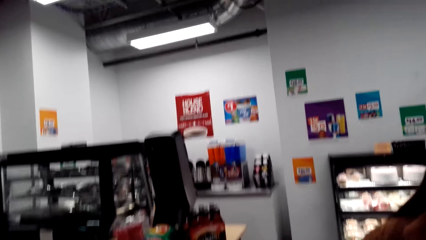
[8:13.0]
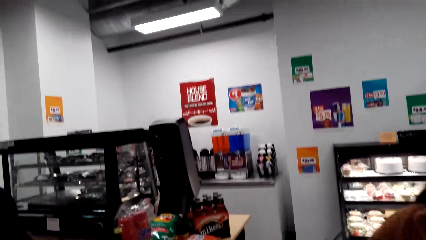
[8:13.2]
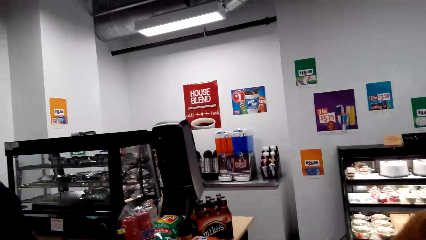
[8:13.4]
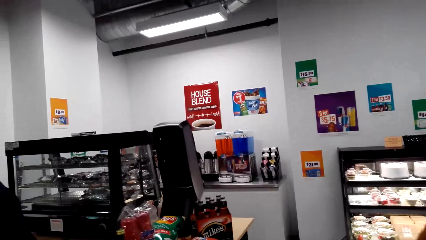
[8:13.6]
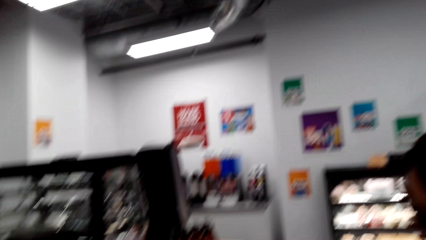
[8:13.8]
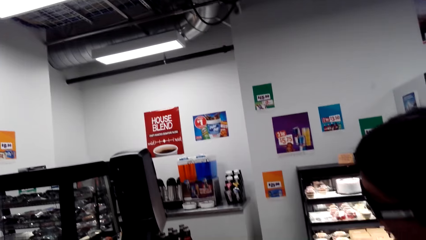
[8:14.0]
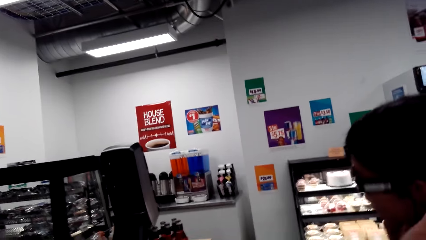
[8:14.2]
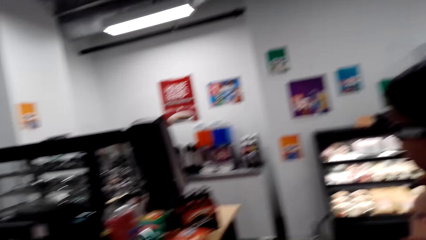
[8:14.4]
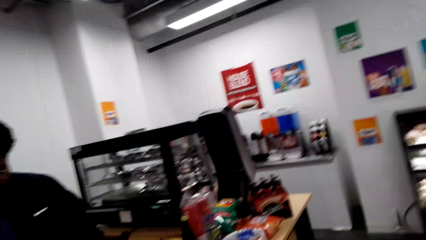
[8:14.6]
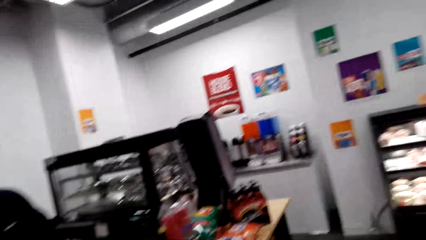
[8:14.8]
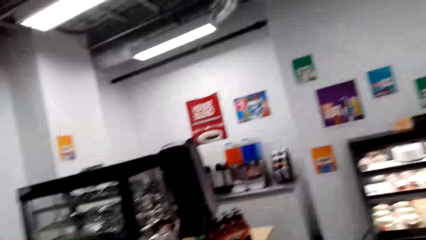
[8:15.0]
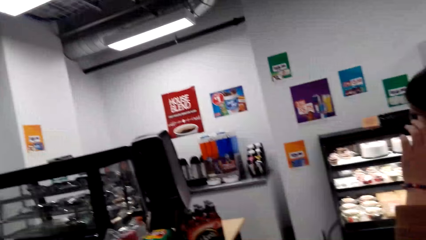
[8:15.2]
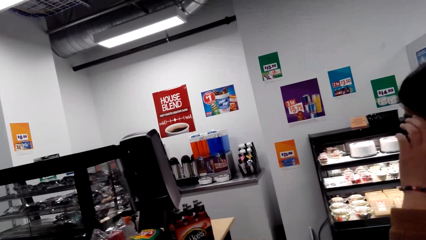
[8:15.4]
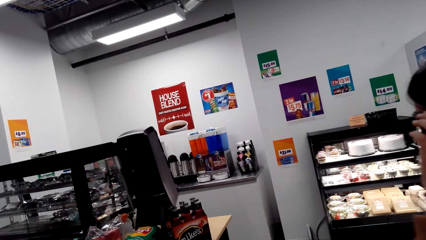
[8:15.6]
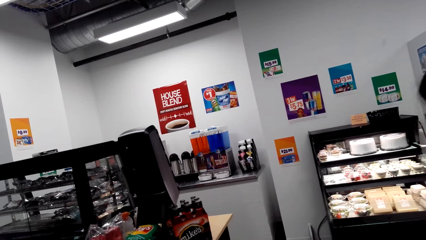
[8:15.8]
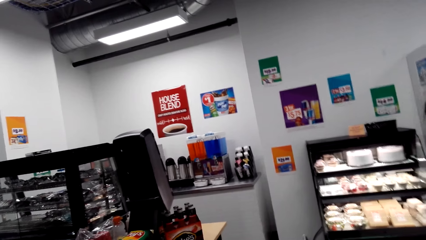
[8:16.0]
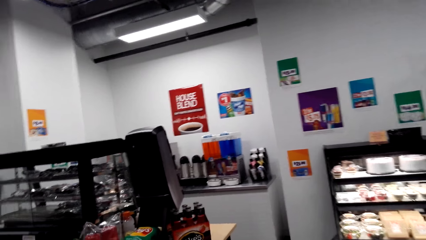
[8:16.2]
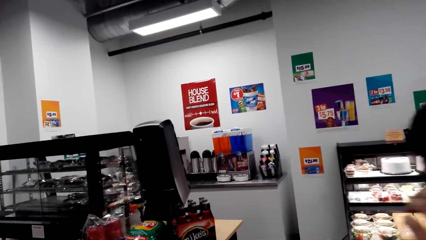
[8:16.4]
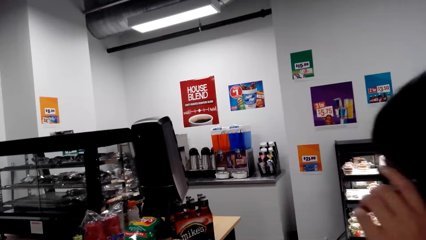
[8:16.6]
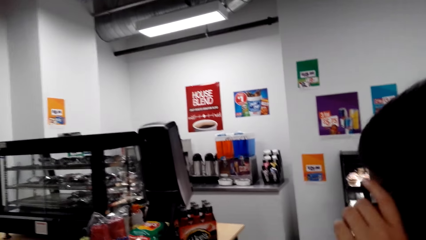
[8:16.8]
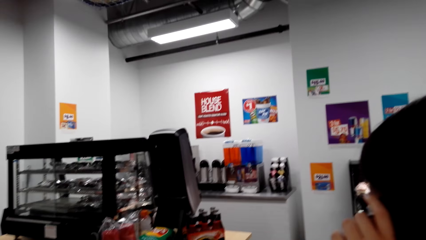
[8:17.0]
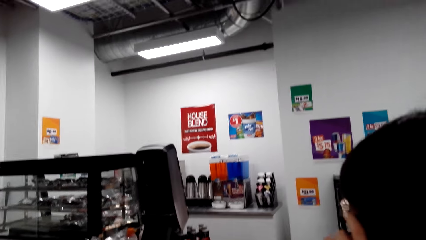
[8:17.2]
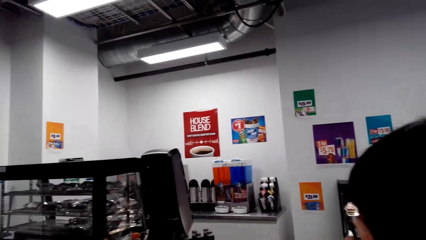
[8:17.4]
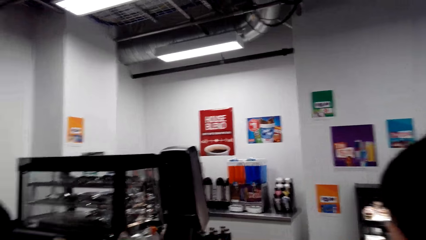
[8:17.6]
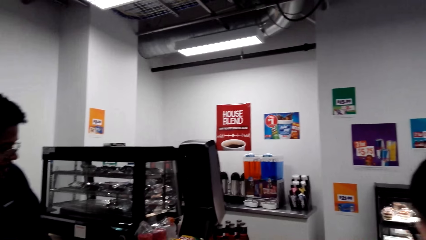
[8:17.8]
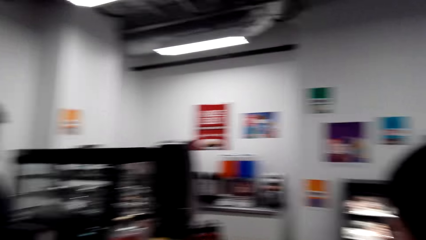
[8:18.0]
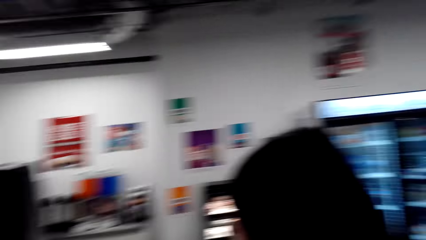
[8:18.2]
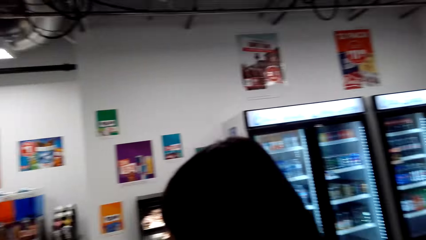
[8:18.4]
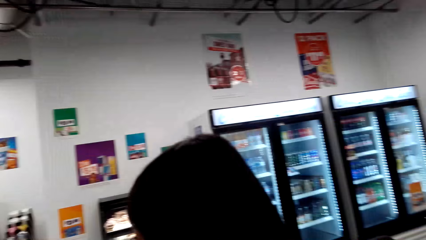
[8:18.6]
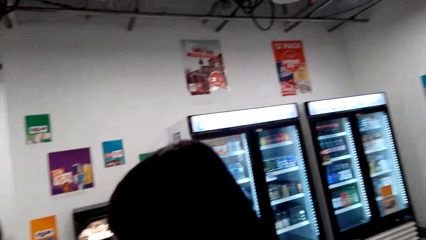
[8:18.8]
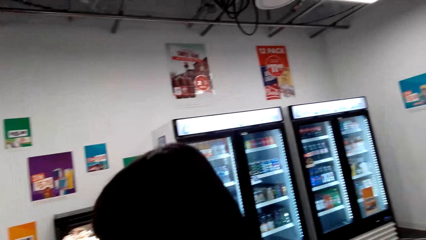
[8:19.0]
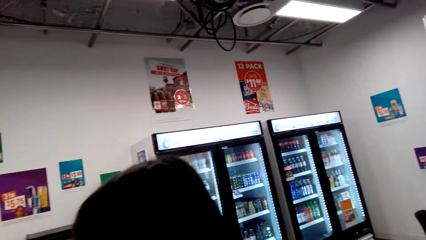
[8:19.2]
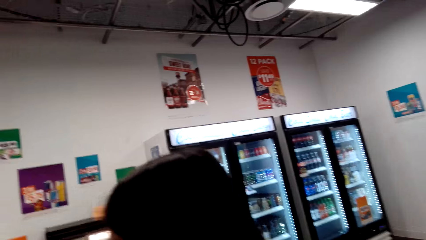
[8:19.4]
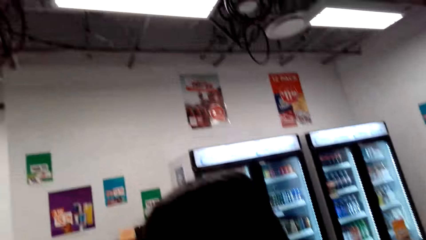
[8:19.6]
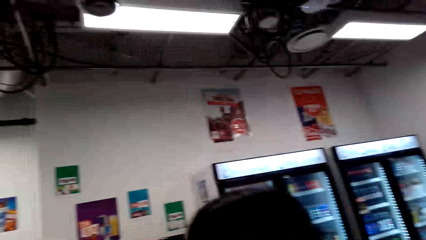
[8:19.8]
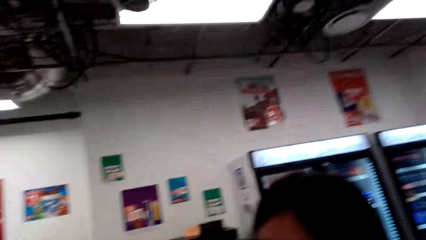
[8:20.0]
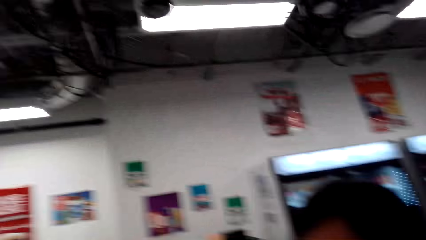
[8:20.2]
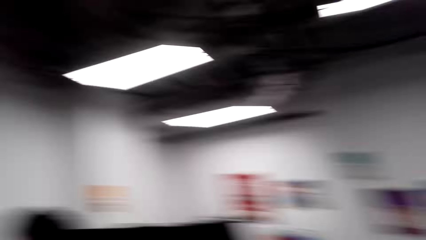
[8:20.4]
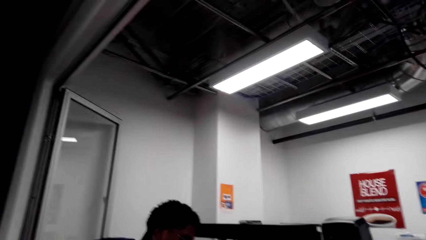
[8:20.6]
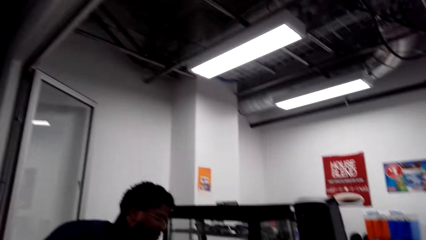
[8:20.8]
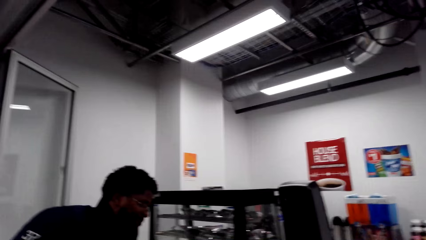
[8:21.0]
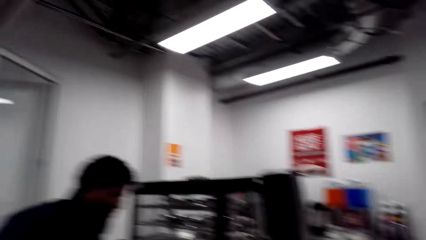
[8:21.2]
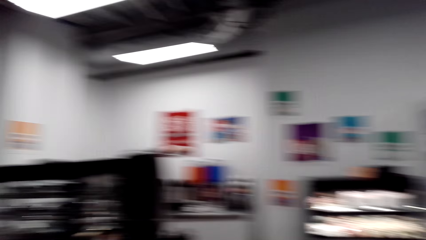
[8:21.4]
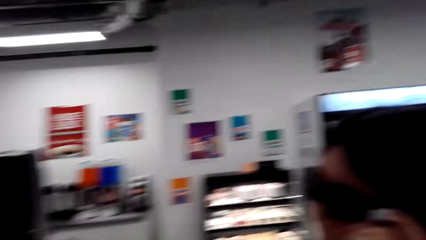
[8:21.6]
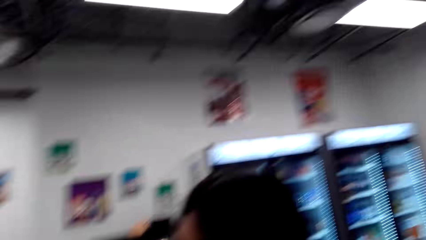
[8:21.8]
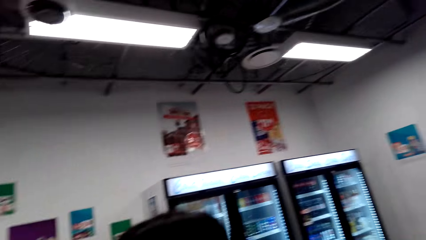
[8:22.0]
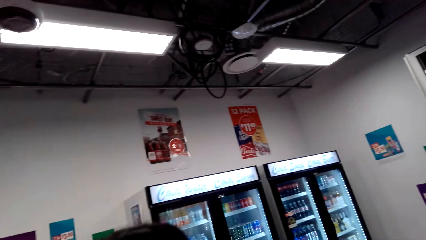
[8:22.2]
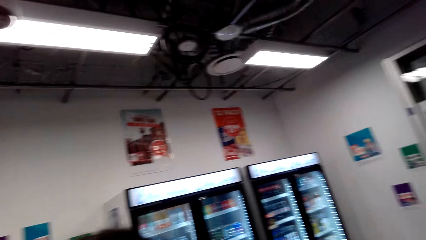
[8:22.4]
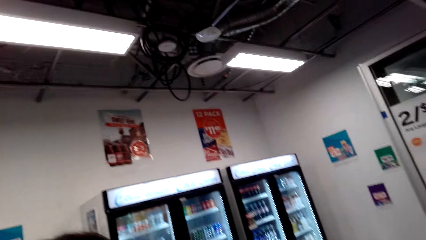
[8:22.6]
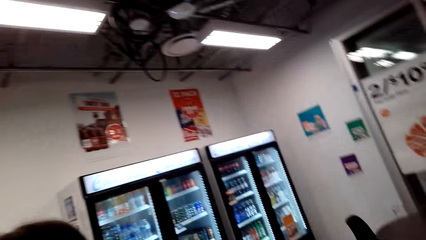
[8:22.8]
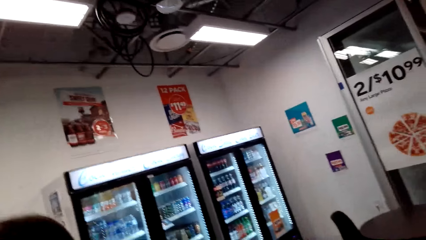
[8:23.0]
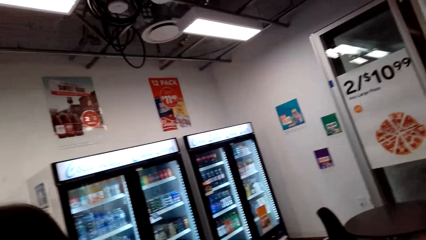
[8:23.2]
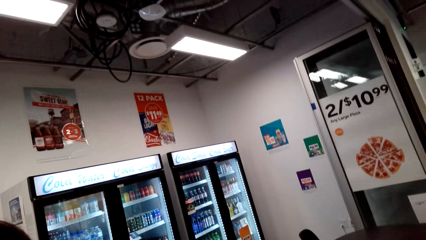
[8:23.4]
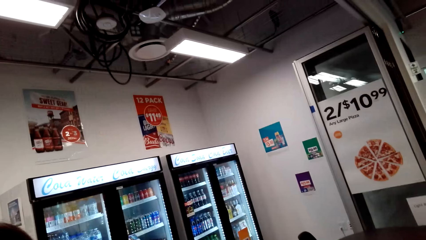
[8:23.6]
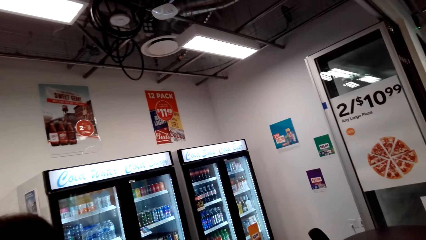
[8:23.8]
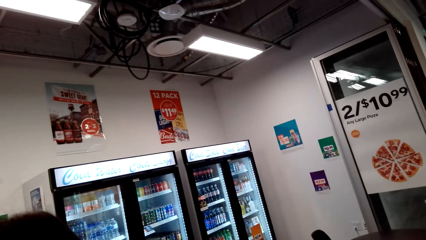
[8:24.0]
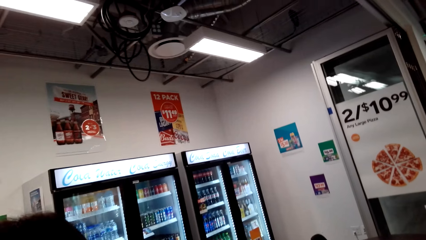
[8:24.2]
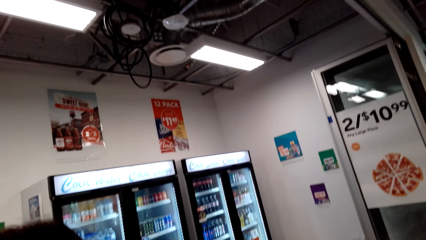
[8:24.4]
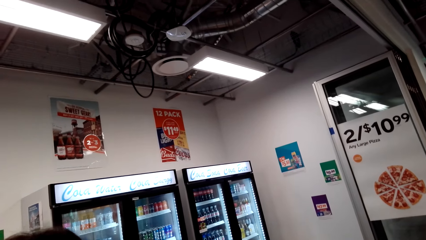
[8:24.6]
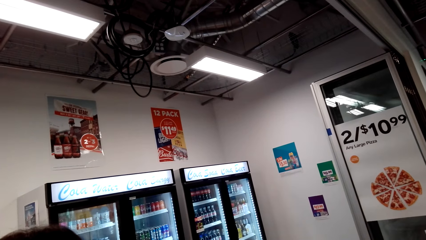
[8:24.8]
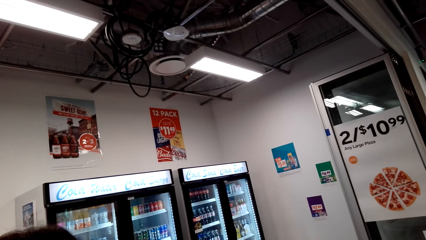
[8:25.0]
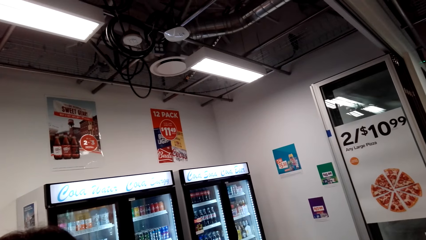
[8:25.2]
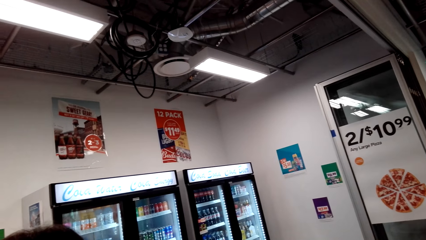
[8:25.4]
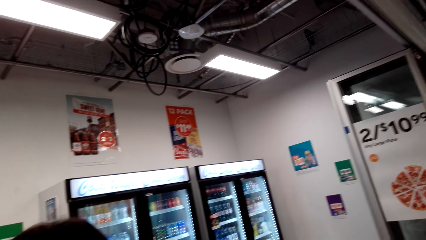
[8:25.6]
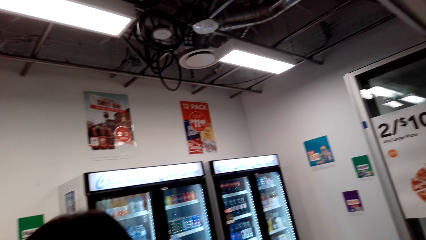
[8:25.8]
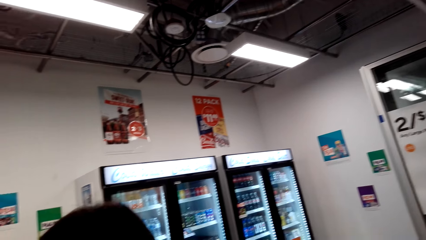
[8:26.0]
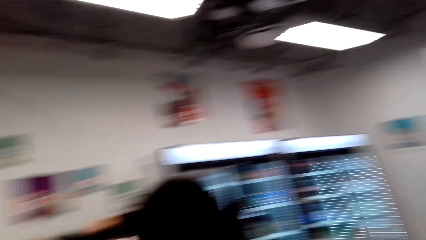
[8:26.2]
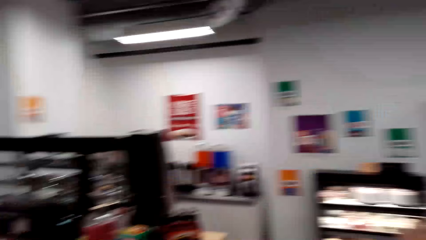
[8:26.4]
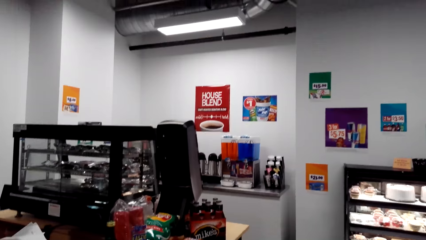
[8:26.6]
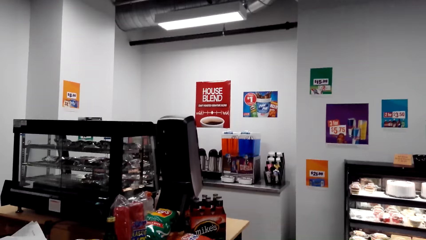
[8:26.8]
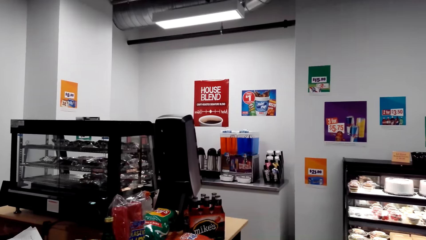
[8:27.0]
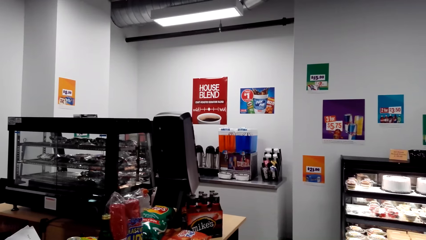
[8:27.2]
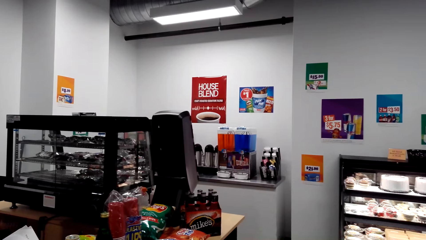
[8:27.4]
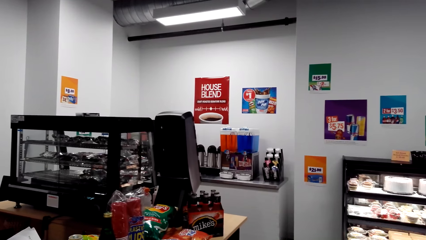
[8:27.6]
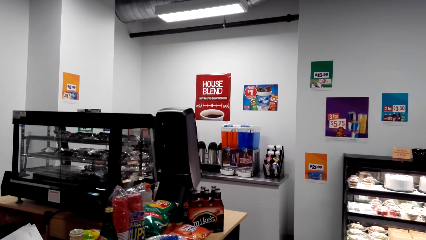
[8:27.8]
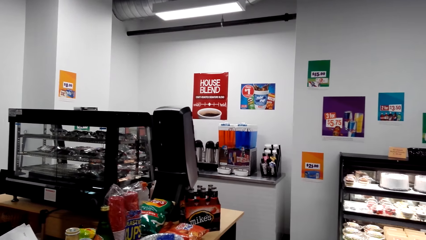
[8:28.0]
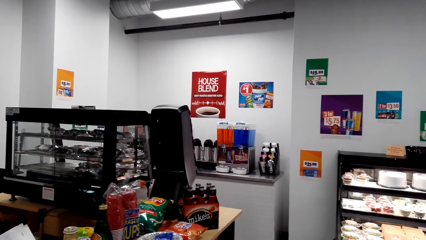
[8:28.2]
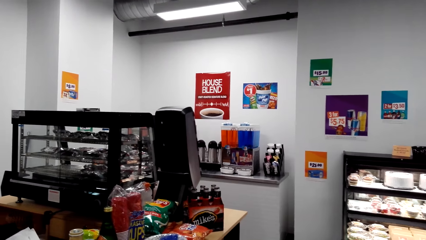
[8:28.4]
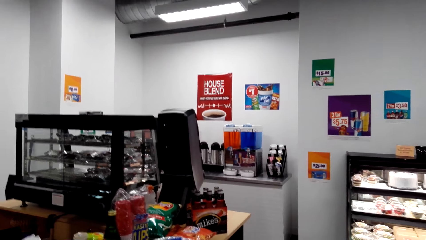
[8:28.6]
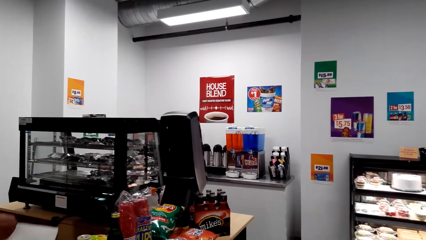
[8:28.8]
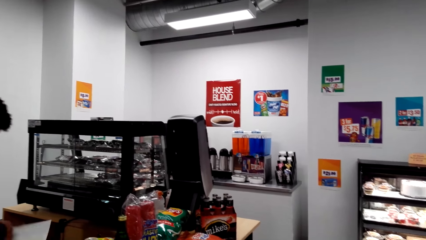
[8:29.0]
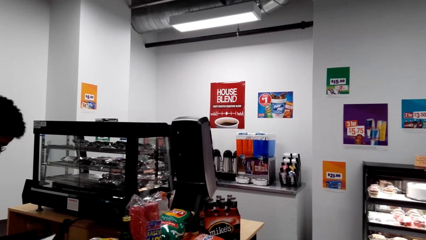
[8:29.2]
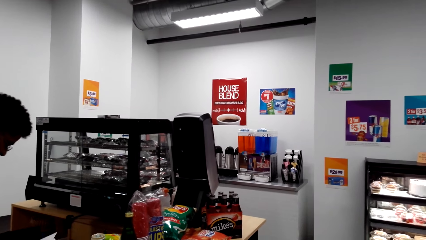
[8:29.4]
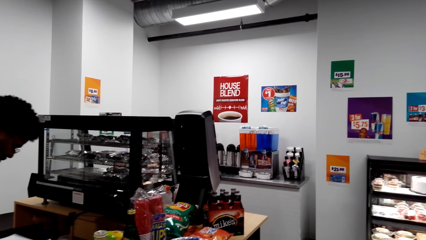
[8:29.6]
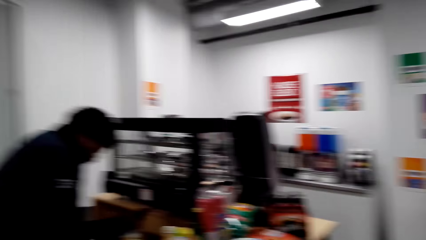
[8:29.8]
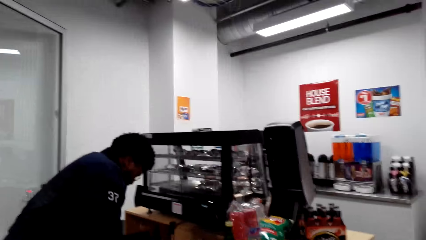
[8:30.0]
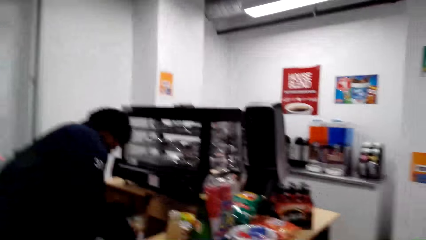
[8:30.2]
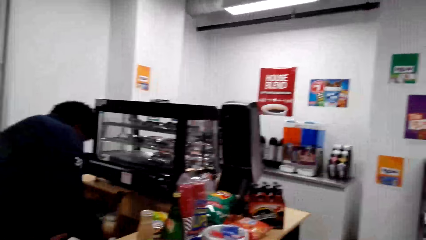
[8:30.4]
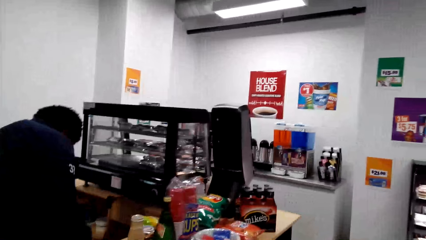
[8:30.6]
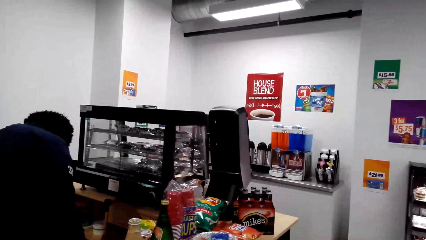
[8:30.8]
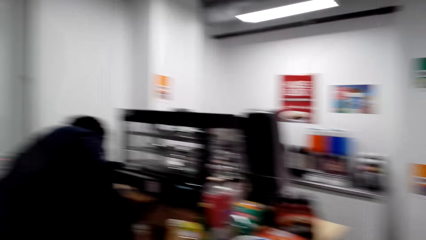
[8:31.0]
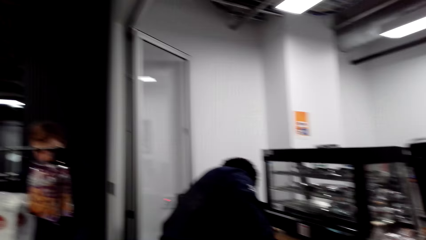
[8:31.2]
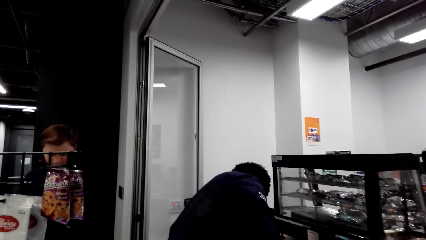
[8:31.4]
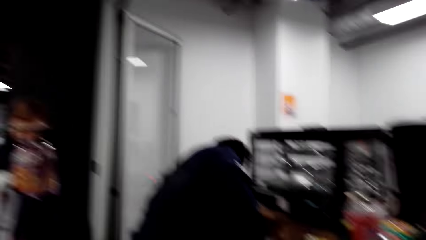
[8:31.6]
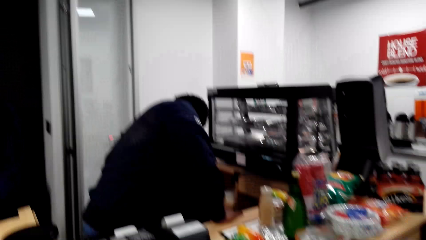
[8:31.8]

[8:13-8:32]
The lady talks with the camera wearer. The camera wearer looks around. They speak to the lady. They look around. The lady talks with the camera wearer. The camera wearer laughs. The lady talks with the camera wearer. The camera wearer looks around.
